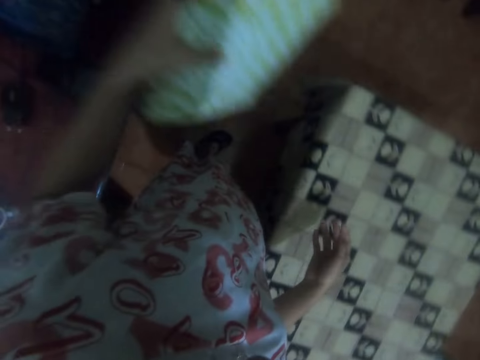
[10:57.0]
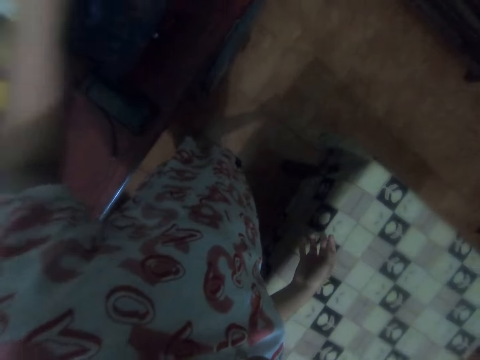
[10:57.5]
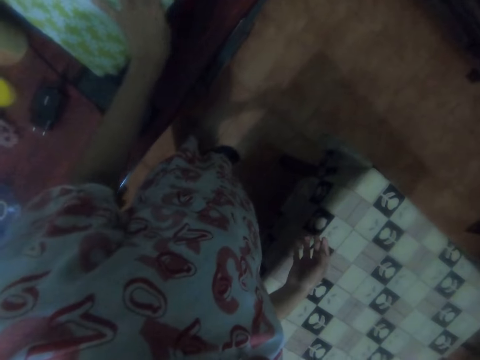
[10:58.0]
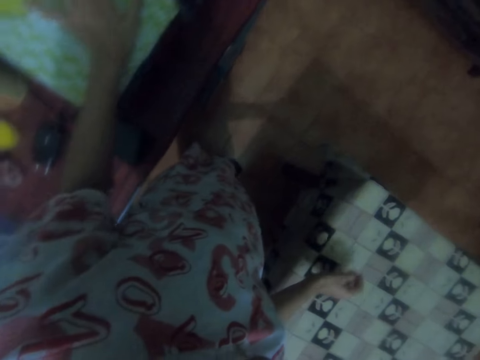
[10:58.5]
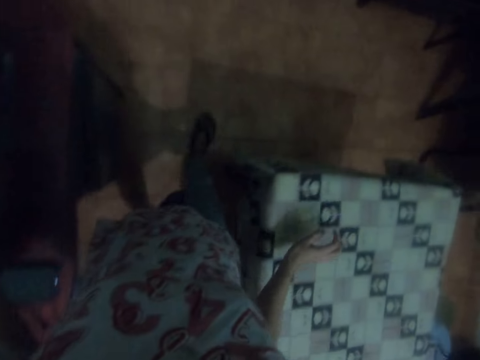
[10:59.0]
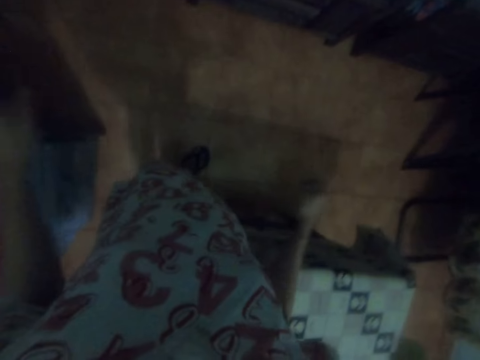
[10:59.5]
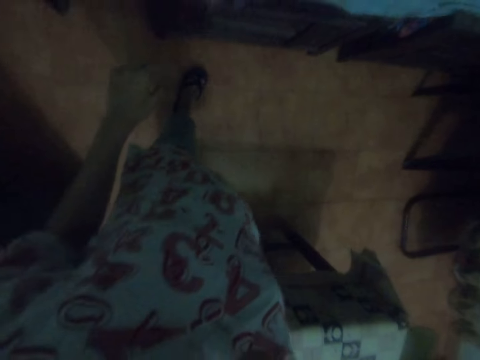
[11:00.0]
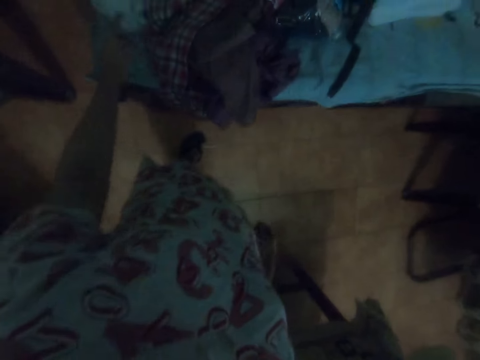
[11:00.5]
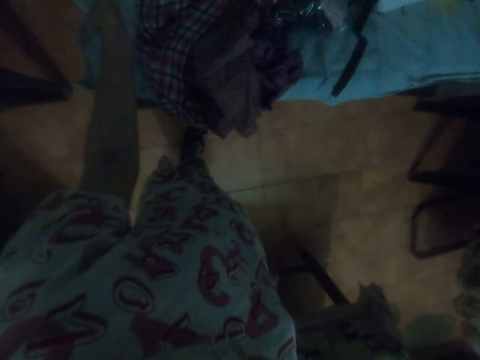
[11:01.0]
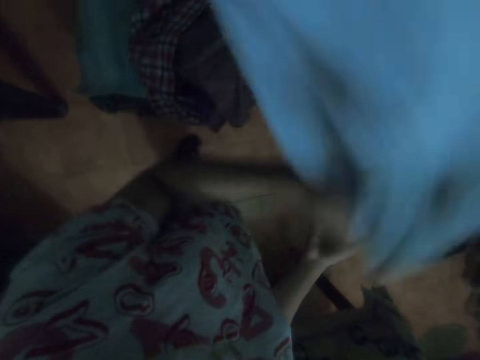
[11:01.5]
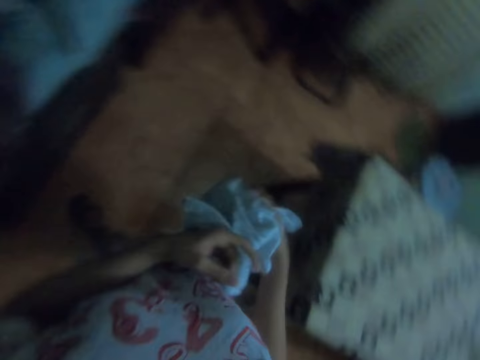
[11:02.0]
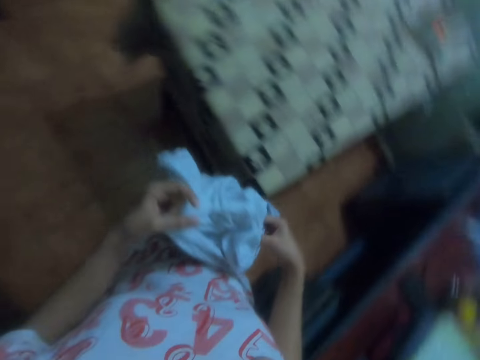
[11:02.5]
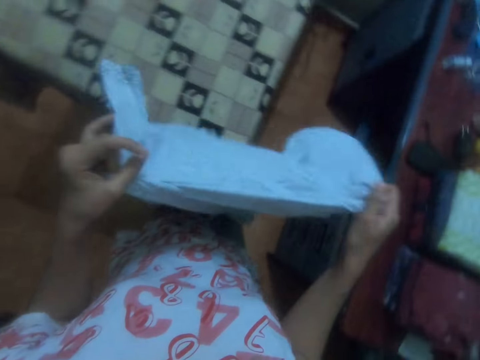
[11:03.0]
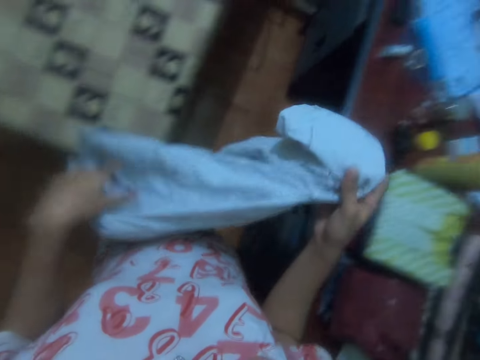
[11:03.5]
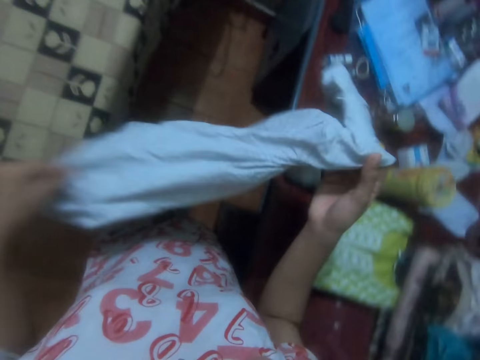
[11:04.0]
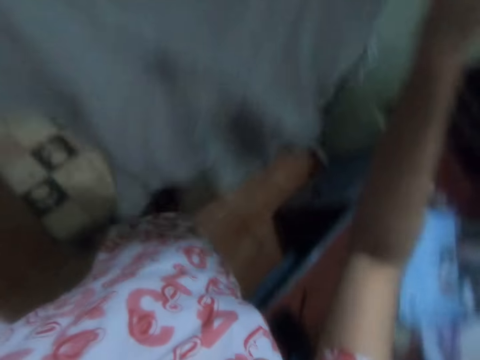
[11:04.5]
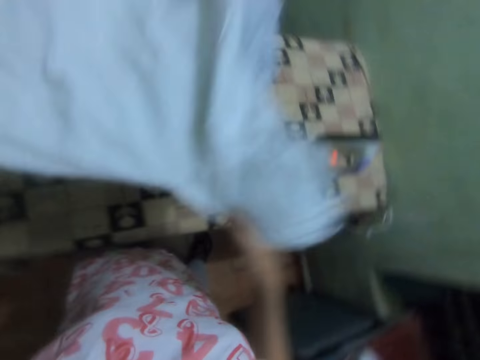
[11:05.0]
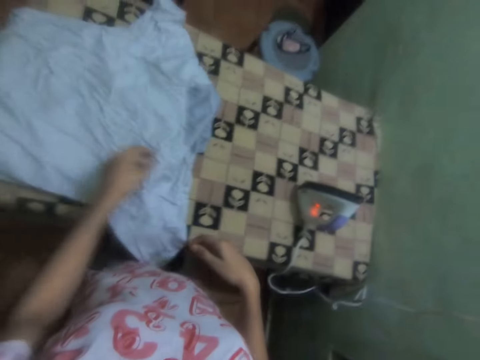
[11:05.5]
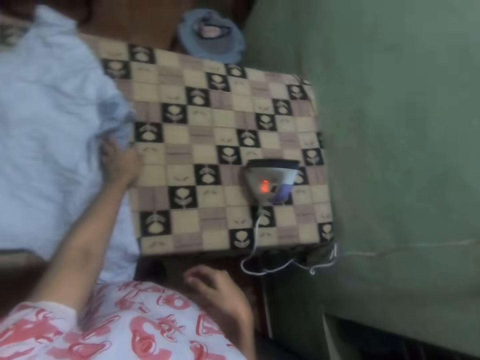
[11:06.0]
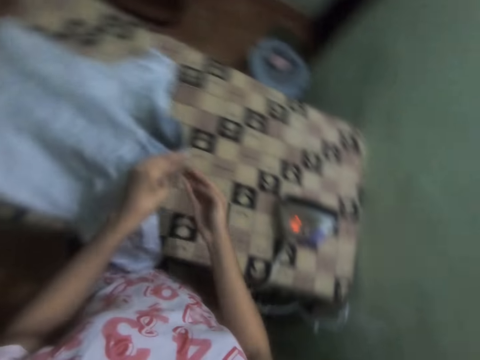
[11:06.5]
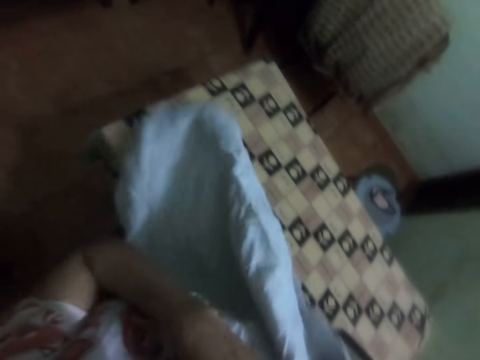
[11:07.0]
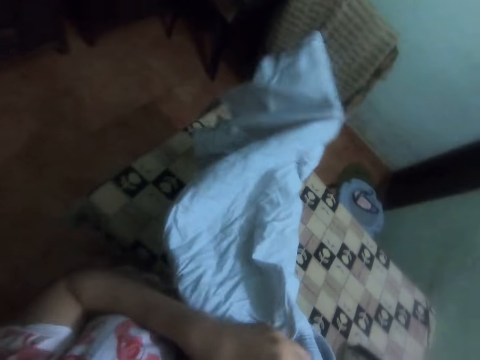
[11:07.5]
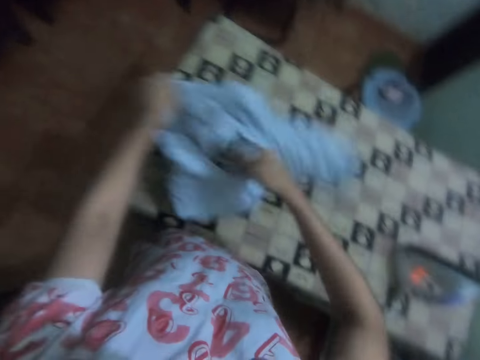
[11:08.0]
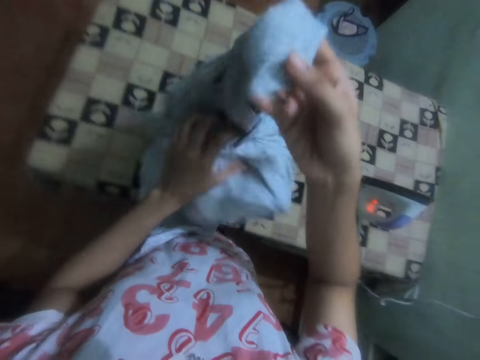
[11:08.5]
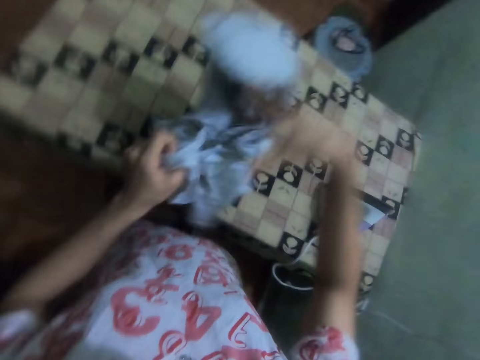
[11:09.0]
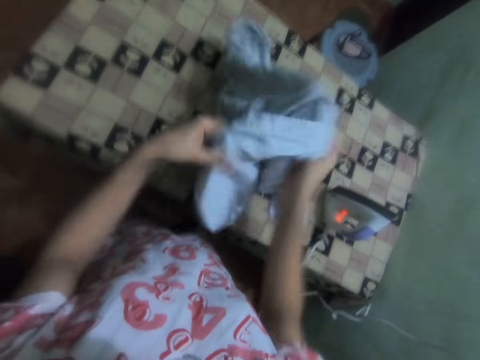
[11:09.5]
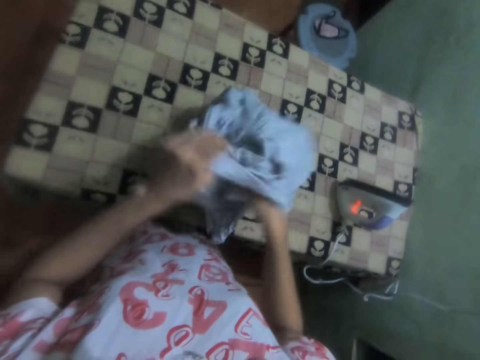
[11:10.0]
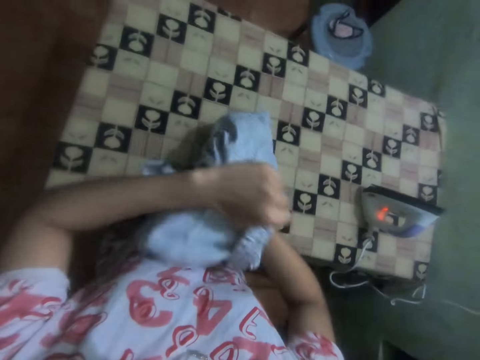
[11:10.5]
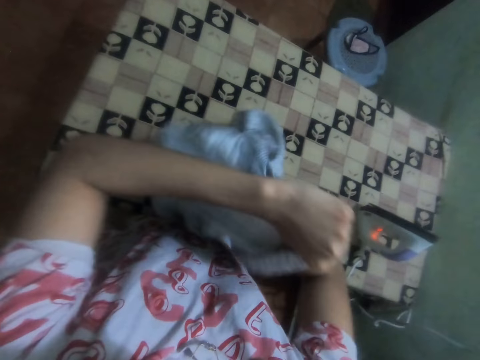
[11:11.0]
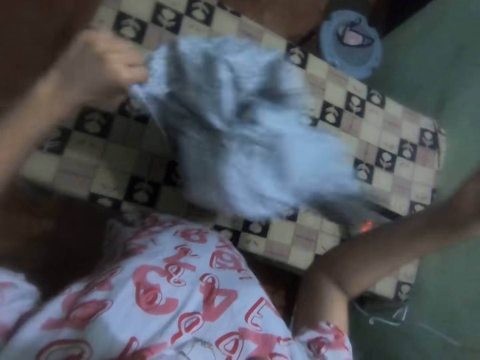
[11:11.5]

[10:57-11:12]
The camera wearer places the cloth on the table. They walk in the room. They pick up the shirt. They adjust the shirt. They place the shirt on the ironing board. They turn the shirt.

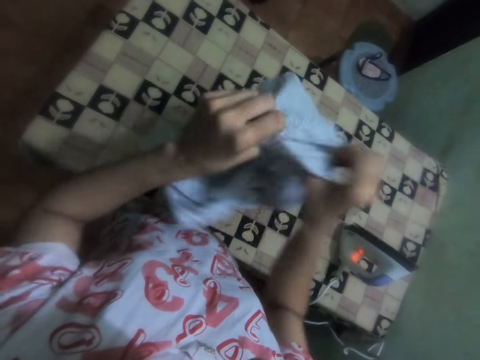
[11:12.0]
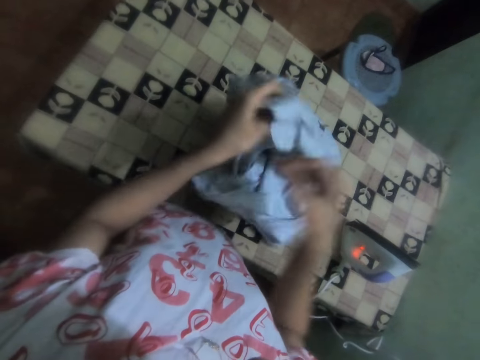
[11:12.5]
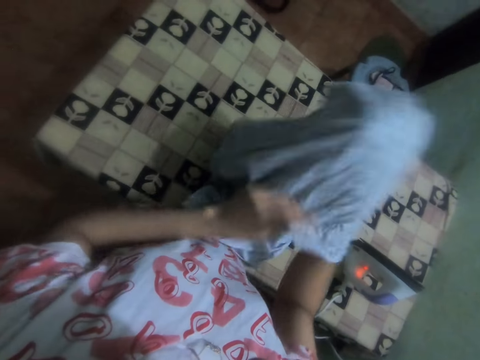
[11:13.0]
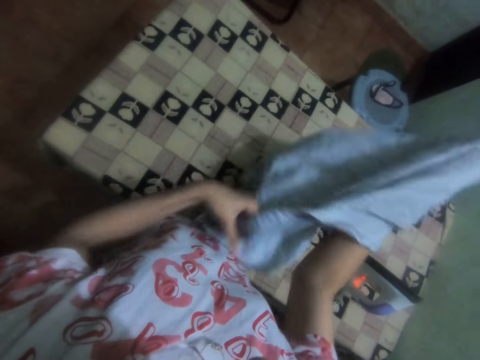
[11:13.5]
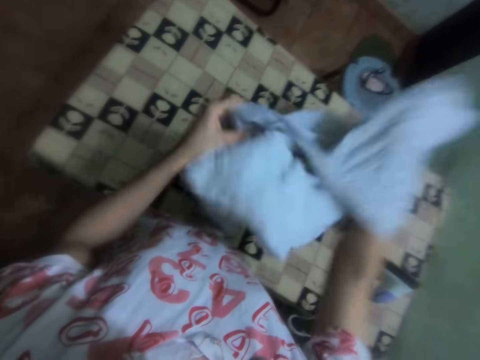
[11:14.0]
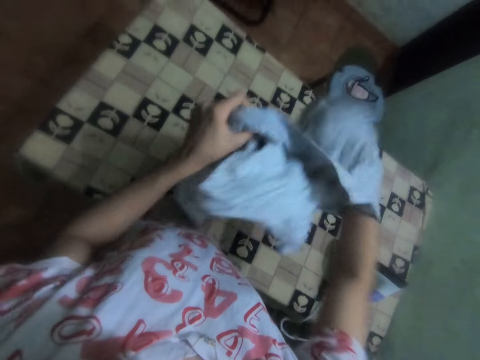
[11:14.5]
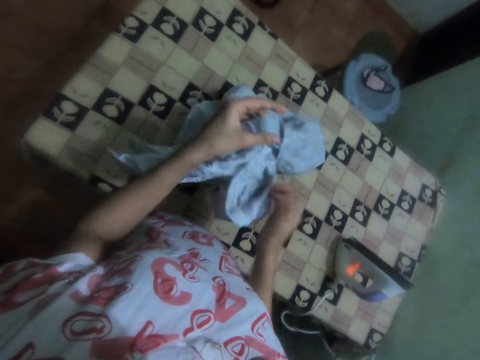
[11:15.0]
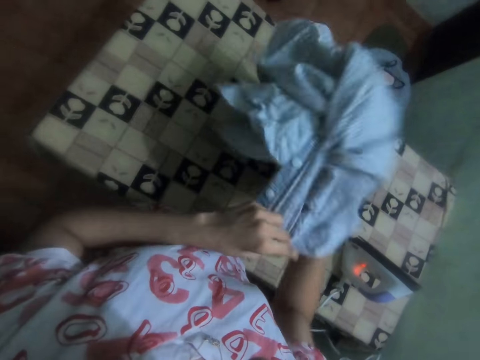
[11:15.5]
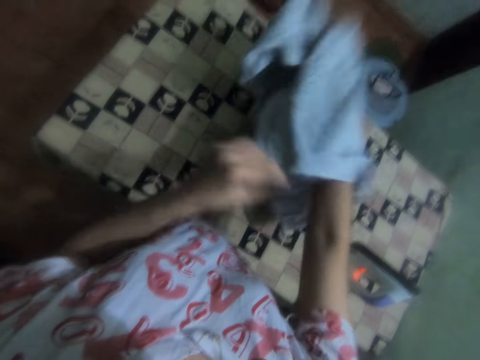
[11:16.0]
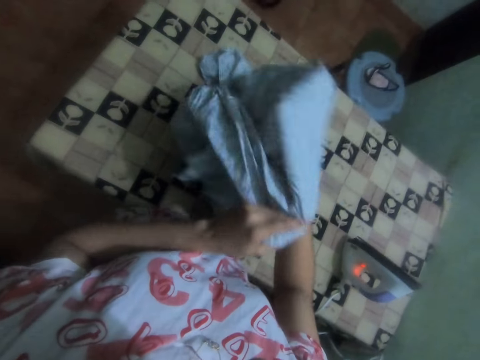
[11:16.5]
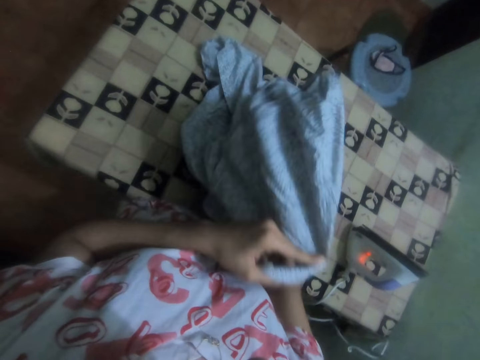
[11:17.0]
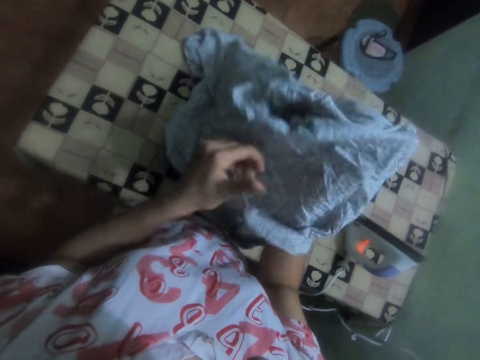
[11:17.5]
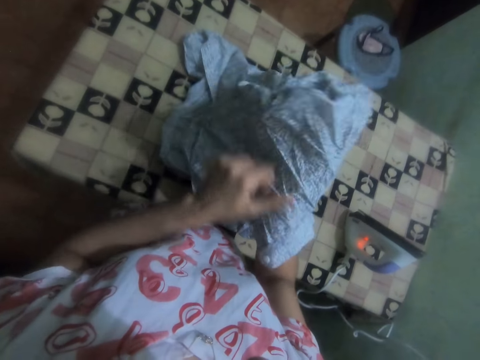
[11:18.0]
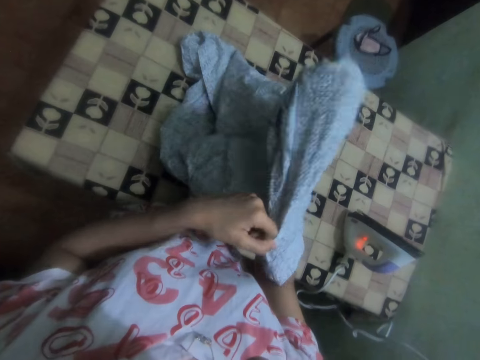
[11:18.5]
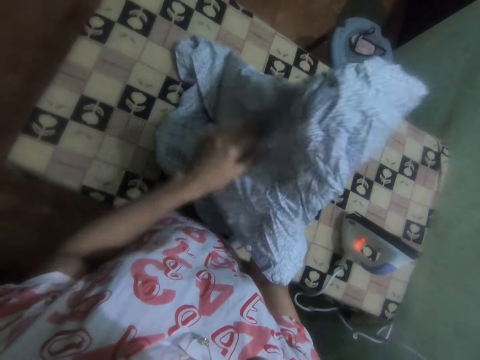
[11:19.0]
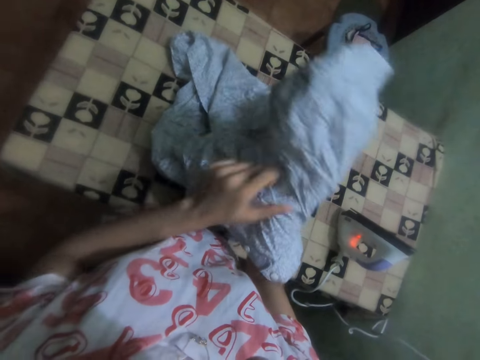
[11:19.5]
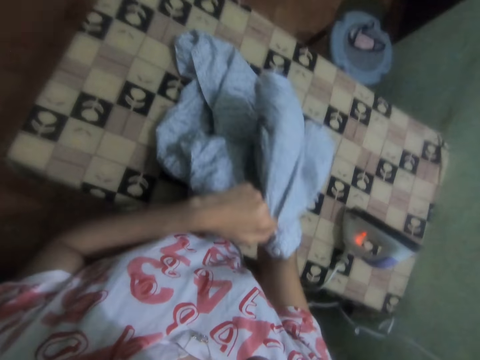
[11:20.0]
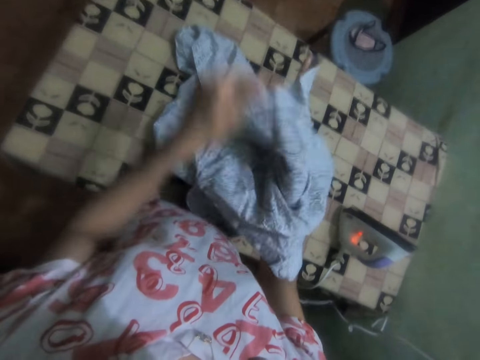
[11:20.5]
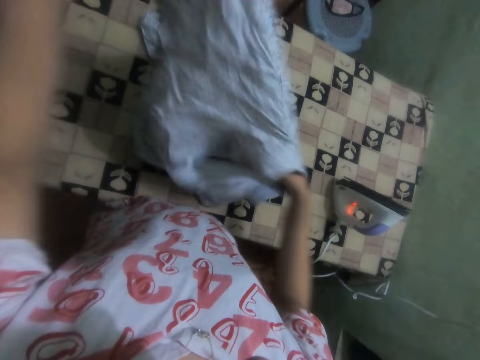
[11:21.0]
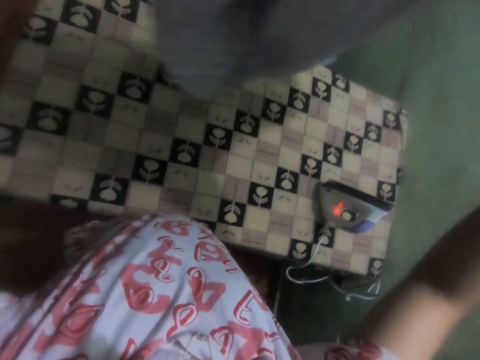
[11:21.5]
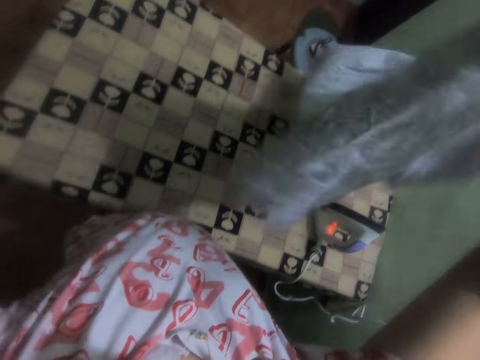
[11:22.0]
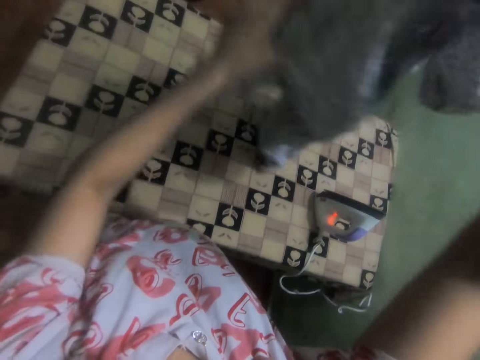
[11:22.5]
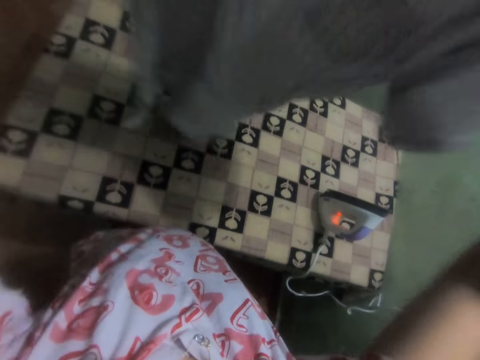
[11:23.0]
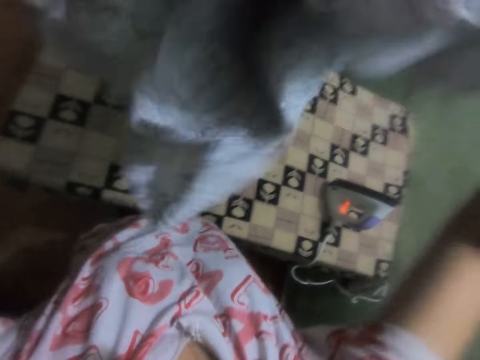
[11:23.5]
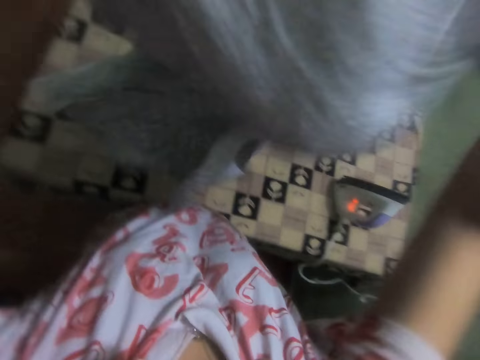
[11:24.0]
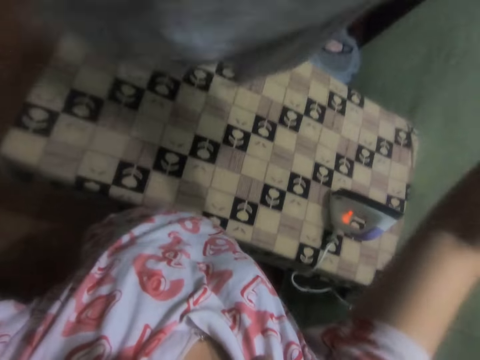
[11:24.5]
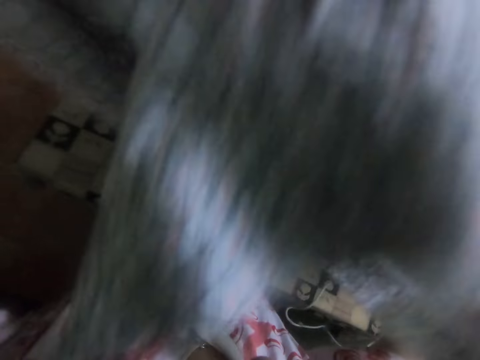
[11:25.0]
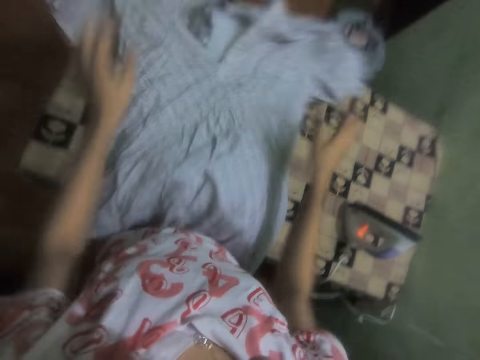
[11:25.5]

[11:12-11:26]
The camera wearer lifts the cloth. They look at the shirt.
